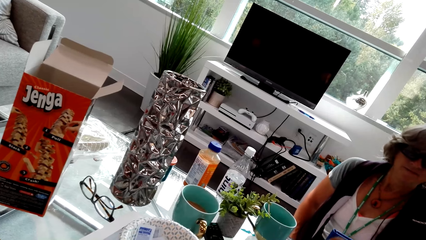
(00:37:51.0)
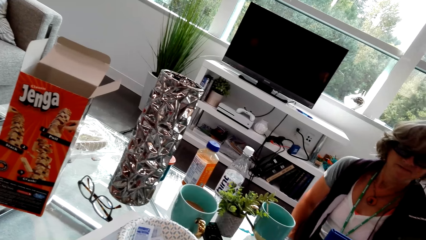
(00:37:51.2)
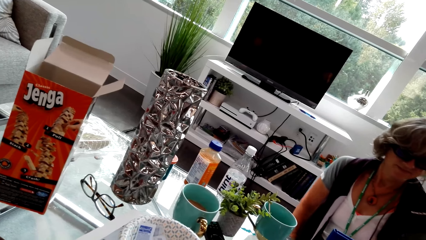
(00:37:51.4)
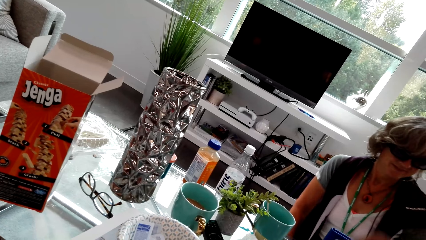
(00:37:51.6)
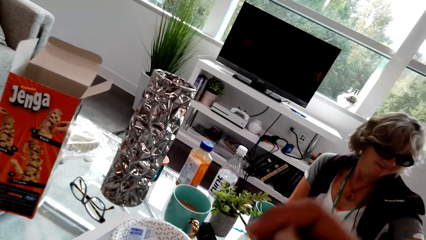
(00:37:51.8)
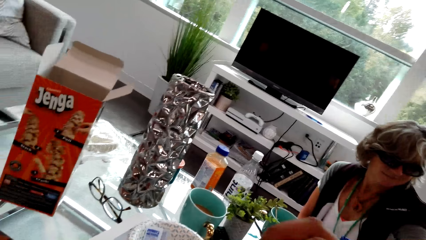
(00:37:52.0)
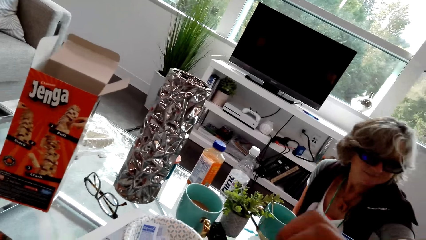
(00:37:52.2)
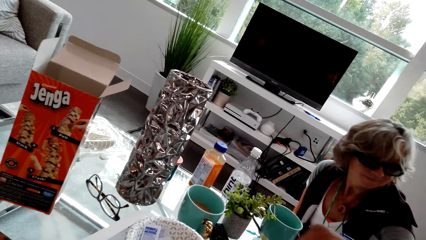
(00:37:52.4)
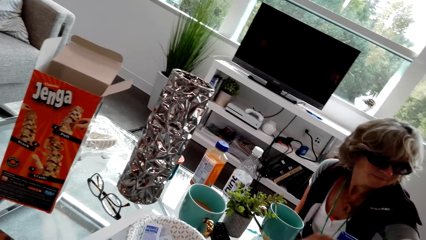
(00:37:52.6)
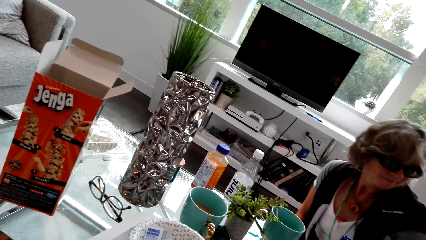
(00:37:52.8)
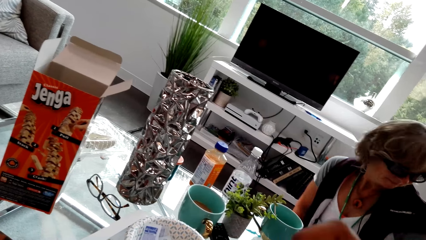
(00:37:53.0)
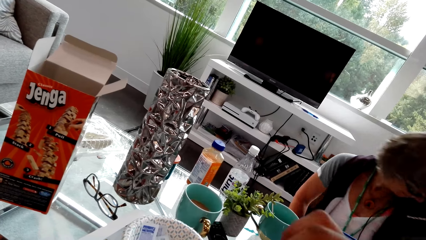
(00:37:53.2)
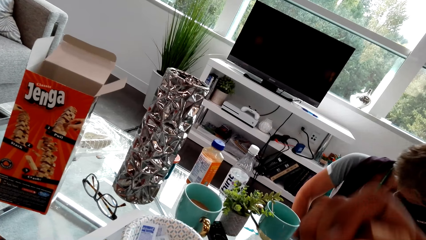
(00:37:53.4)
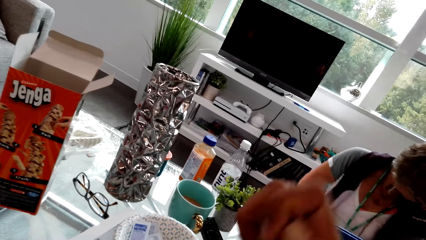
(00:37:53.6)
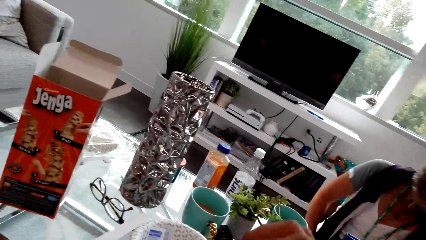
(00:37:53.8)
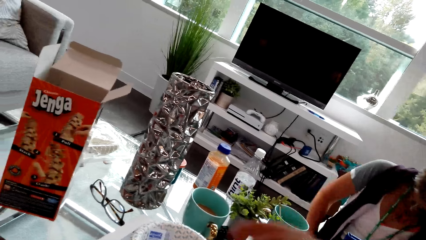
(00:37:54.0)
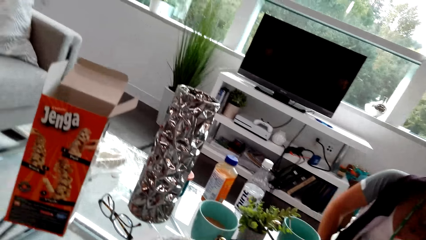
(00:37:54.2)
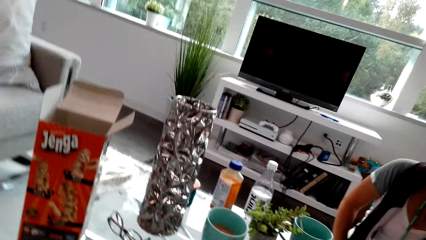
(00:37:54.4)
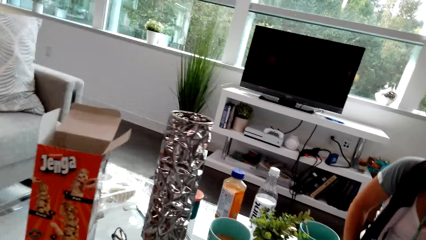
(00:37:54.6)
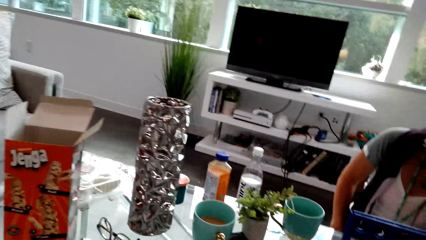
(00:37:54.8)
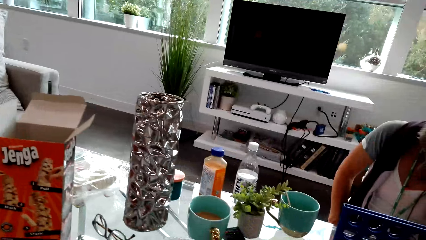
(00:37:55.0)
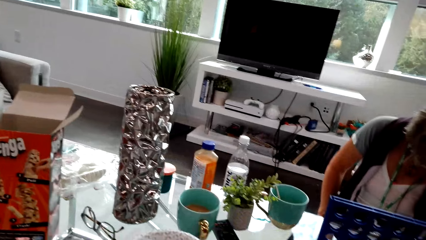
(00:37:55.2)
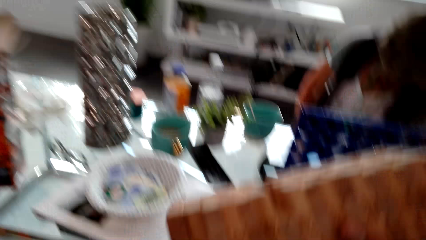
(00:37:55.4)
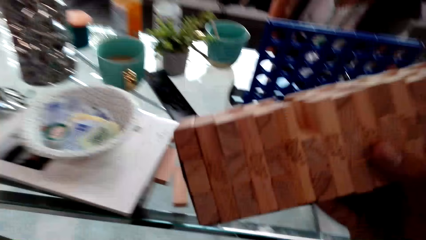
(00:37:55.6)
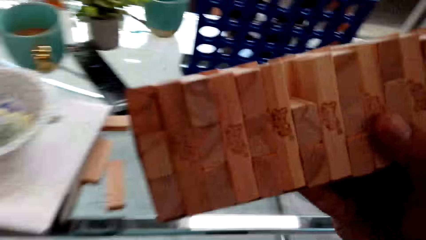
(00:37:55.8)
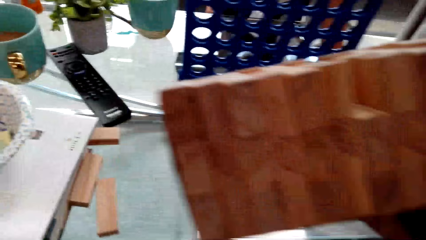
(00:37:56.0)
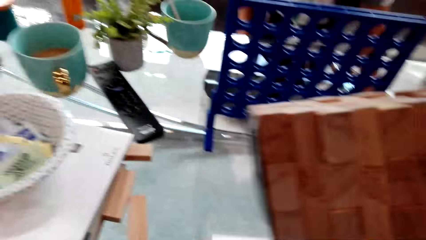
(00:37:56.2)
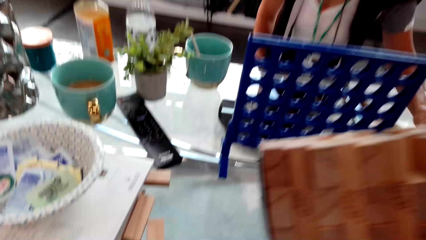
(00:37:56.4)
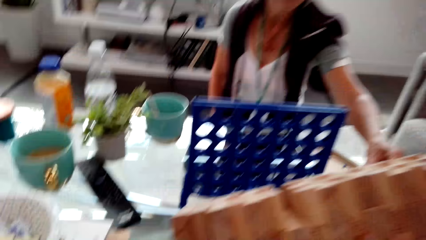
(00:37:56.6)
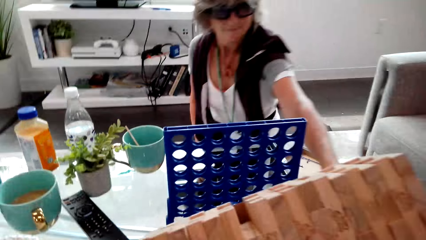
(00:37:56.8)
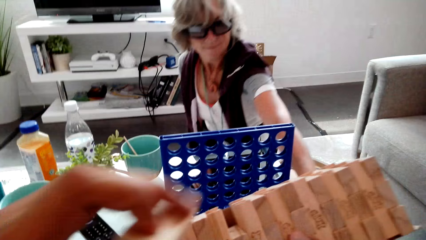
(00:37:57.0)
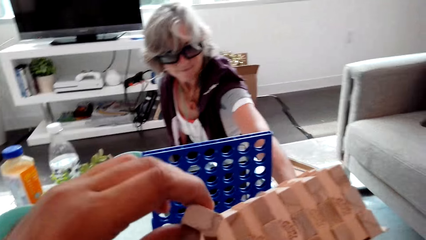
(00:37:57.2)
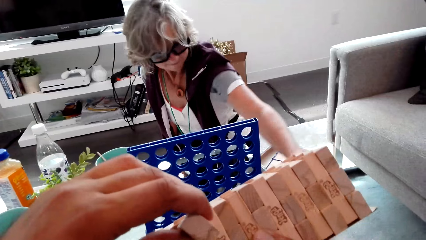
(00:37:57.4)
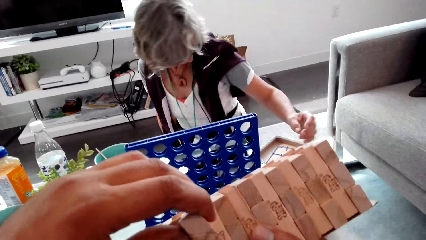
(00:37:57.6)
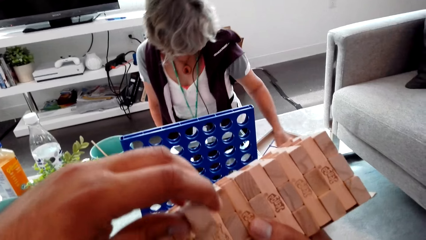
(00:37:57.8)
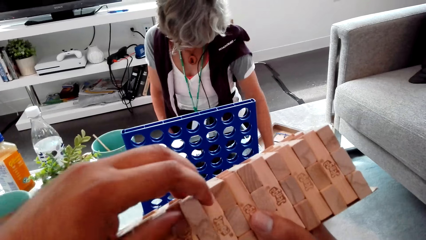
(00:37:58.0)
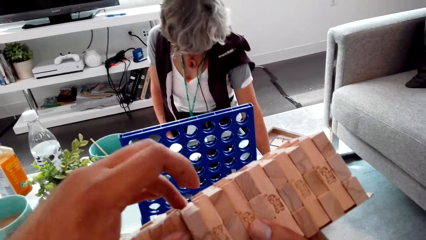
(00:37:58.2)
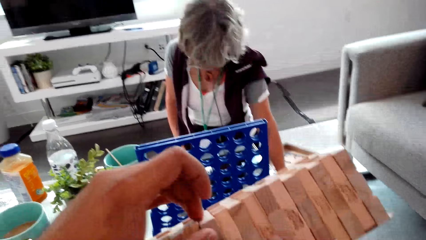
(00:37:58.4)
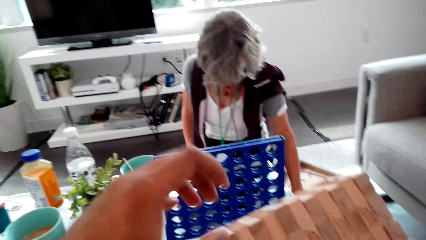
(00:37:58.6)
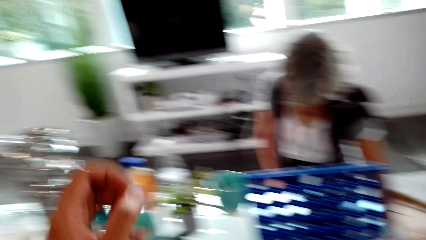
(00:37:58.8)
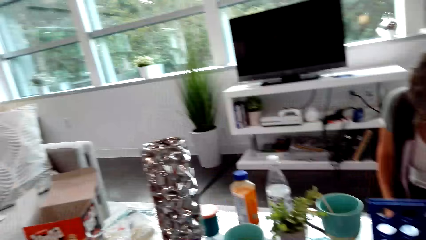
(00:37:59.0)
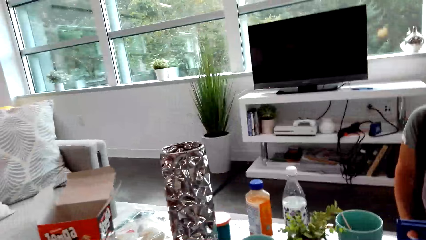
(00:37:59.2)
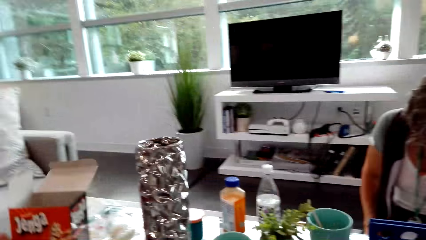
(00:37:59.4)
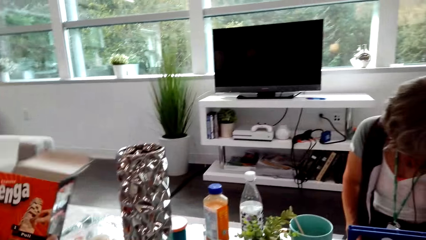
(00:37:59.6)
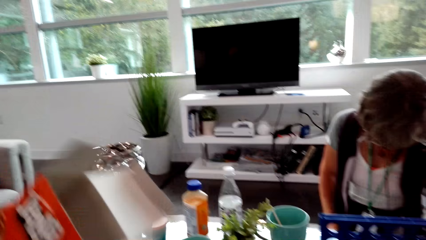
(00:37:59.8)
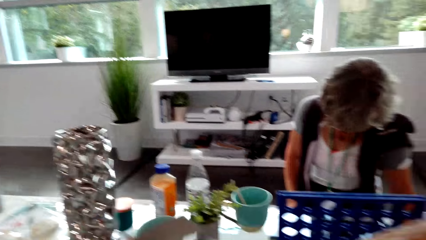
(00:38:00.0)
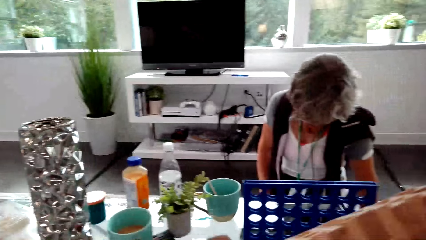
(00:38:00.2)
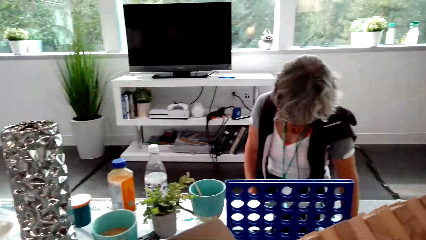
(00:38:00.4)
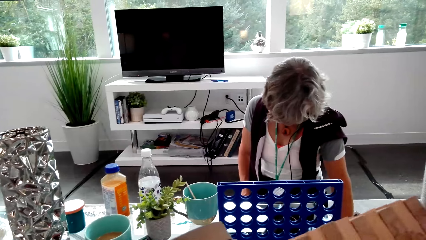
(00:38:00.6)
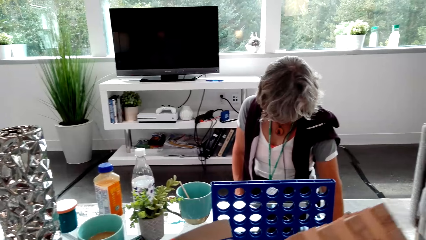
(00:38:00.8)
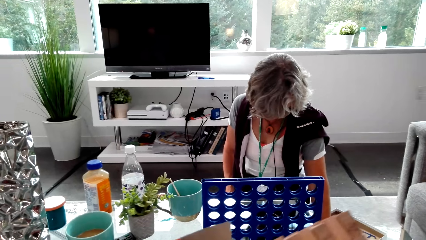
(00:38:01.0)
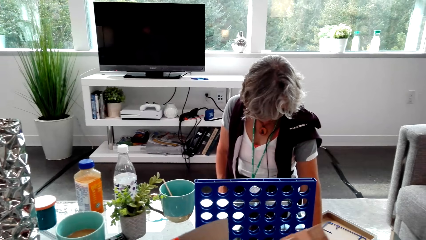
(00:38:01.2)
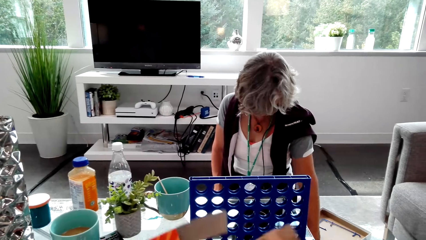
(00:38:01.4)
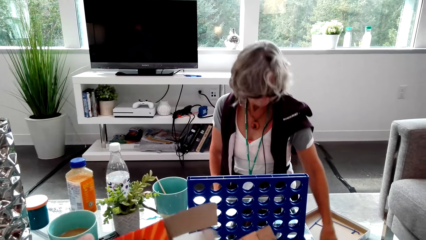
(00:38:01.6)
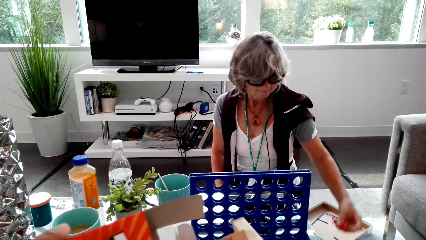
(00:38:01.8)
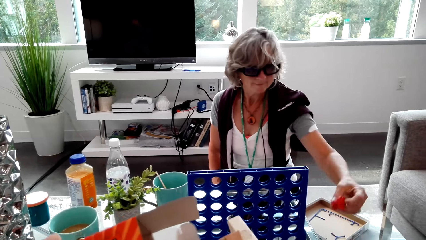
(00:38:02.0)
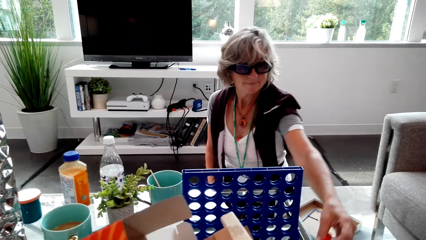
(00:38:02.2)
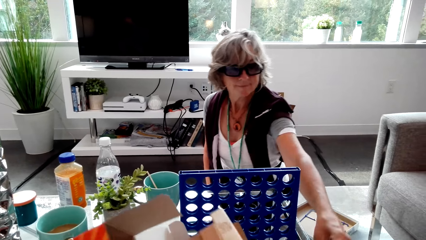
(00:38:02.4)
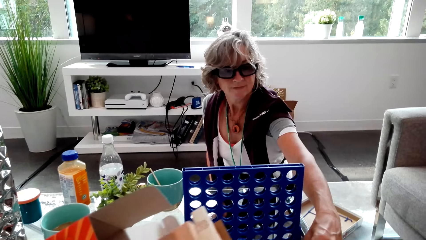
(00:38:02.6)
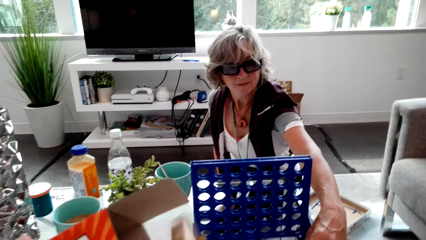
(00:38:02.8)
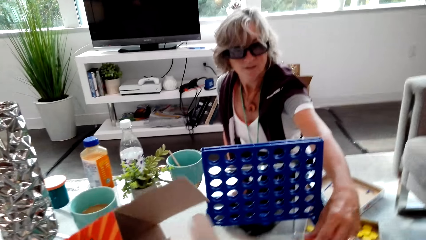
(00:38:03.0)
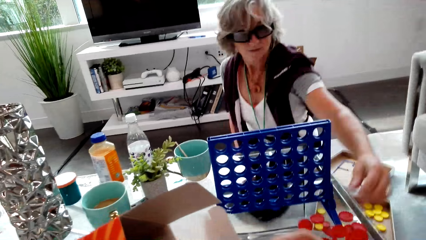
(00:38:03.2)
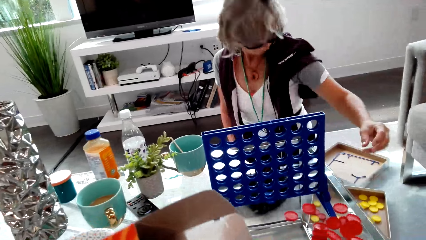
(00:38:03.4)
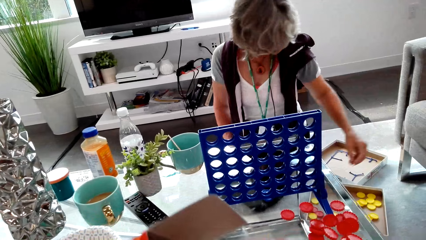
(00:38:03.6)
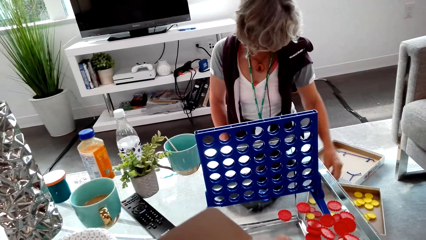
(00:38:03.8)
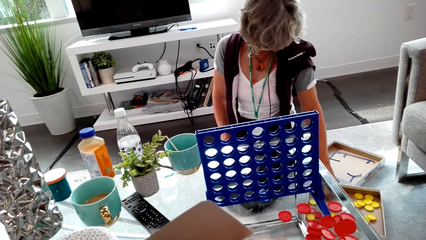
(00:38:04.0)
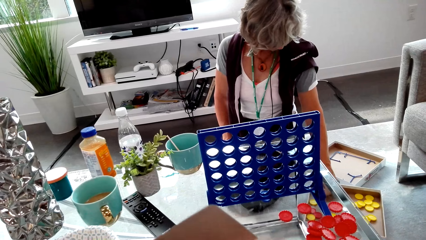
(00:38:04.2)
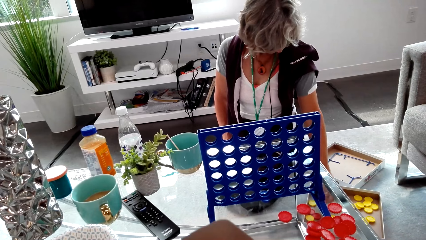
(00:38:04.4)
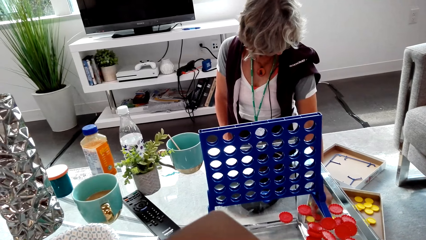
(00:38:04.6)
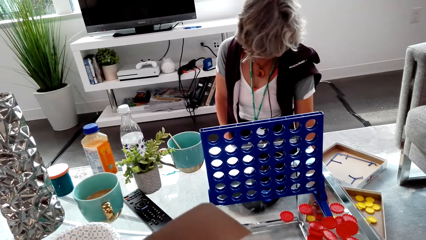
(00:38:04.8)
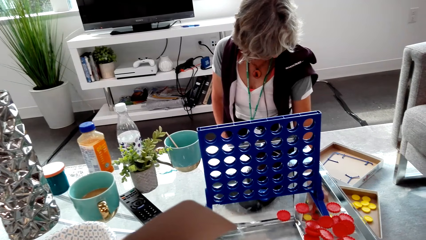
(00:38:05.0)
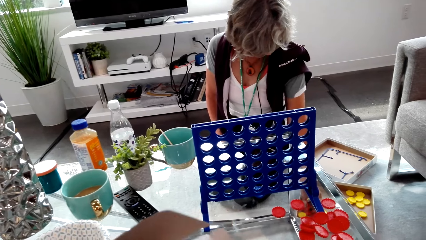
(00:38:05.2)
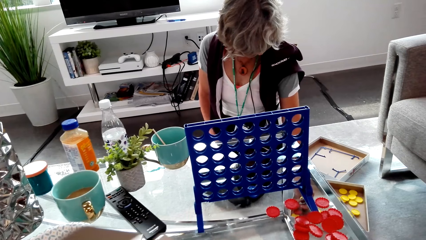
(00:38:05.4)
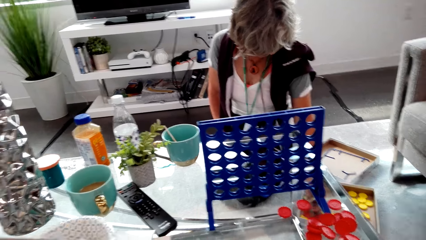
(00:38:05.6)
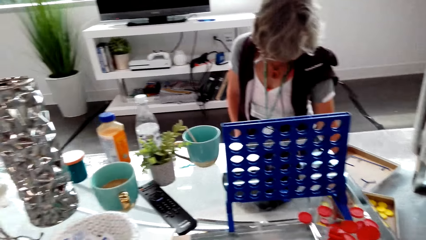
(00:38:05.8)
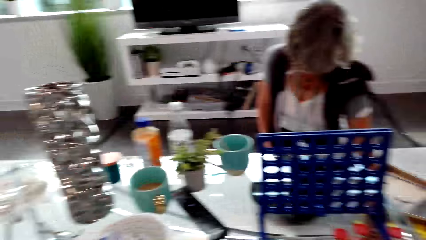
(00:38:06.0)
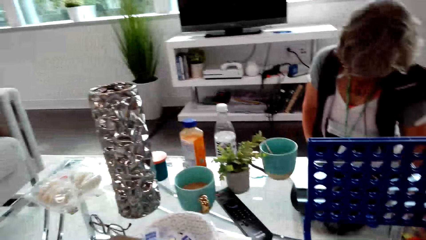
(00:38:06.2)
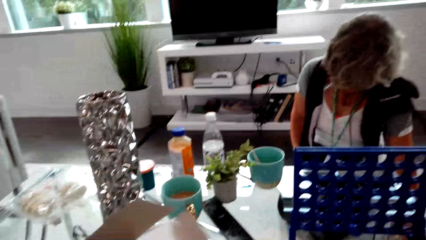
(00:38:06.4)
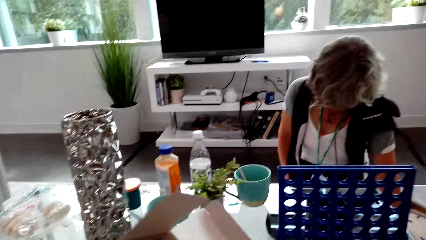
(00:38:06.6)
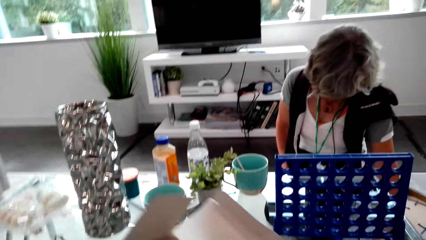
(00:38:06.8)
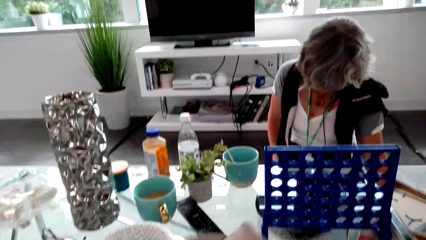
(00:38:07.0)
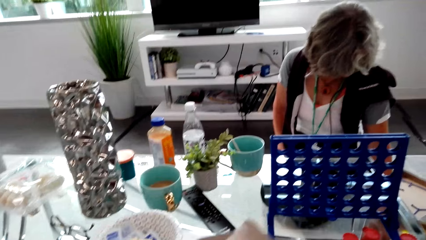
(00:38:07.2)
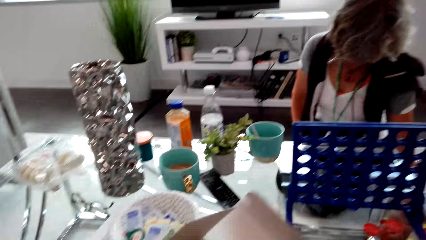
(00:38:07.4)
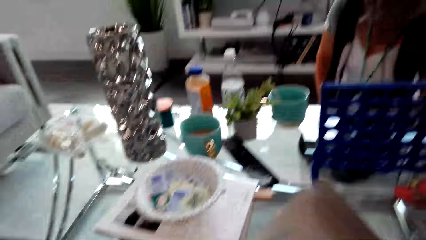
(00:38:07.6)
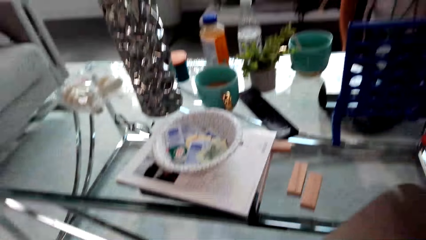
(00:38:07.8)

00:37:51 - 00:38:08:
The camera wearer arranges the Jenga blocks. They look around. They hold the Jenga blocks. They arrange the Jenga blocks. They look around. They pick up the Jenga box. They put the Jenga in the box. A woman puts checkers on the table. She picks up the Connect 4 discs. She picks up the checkers.
